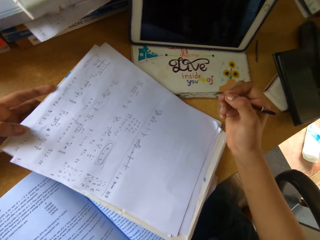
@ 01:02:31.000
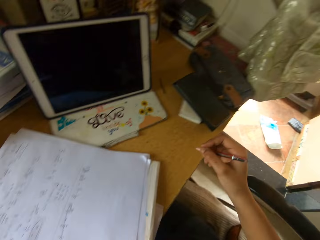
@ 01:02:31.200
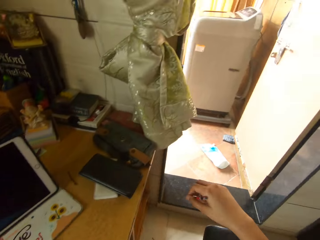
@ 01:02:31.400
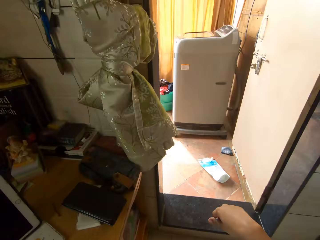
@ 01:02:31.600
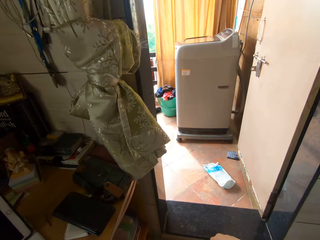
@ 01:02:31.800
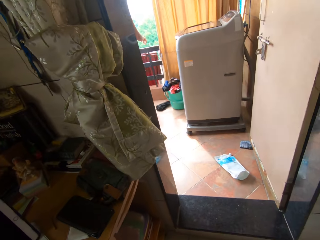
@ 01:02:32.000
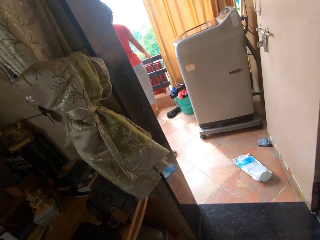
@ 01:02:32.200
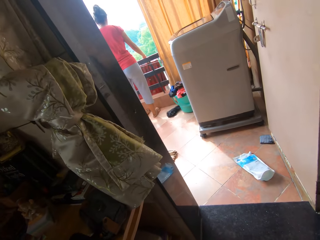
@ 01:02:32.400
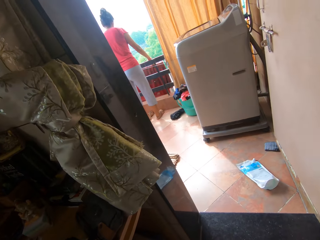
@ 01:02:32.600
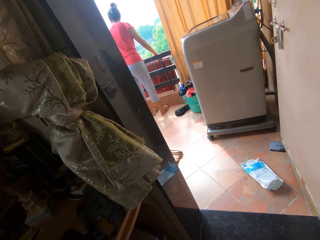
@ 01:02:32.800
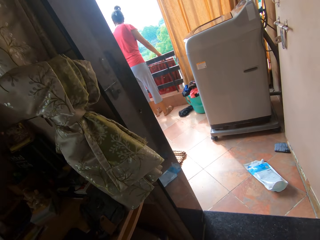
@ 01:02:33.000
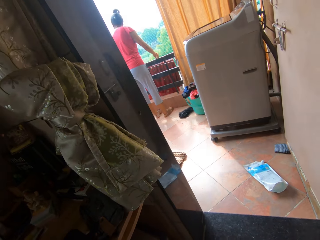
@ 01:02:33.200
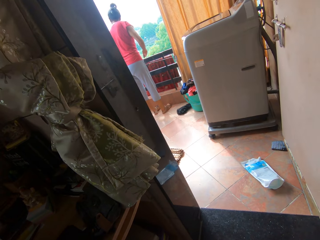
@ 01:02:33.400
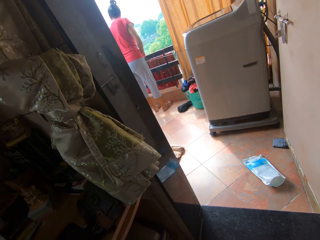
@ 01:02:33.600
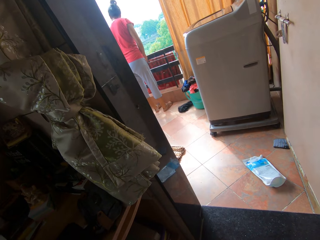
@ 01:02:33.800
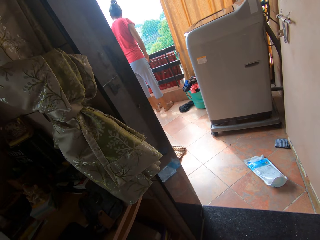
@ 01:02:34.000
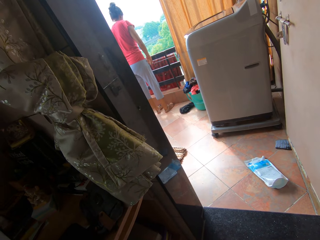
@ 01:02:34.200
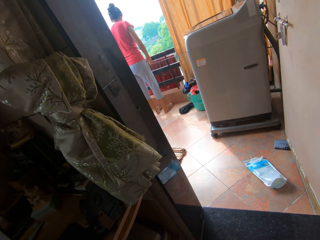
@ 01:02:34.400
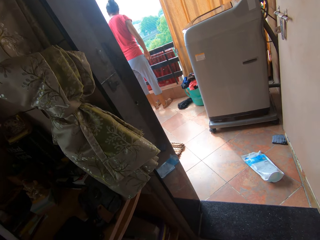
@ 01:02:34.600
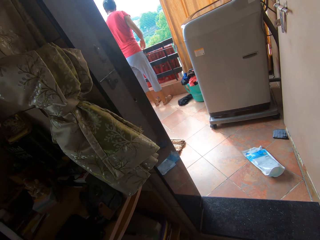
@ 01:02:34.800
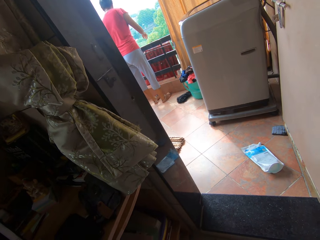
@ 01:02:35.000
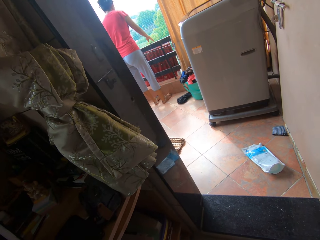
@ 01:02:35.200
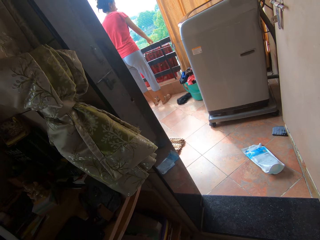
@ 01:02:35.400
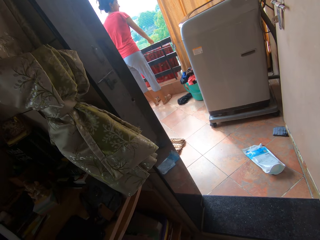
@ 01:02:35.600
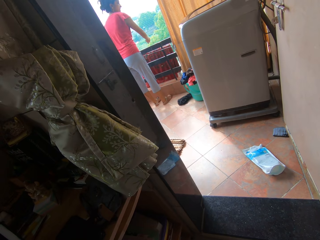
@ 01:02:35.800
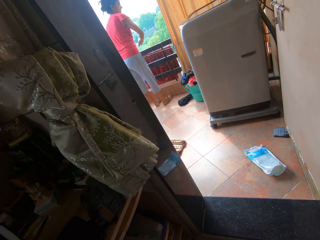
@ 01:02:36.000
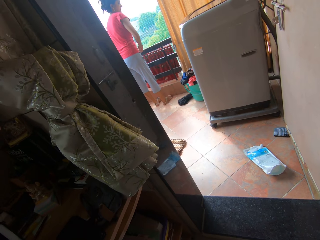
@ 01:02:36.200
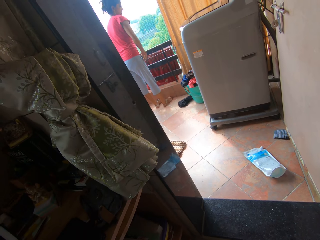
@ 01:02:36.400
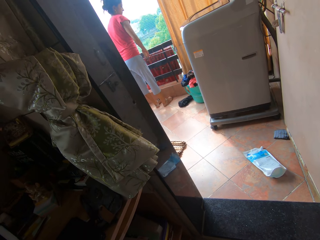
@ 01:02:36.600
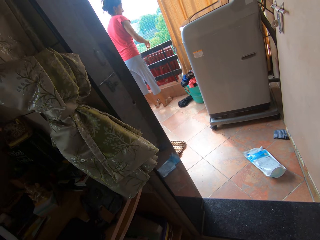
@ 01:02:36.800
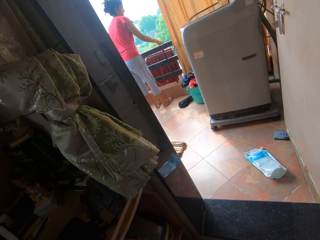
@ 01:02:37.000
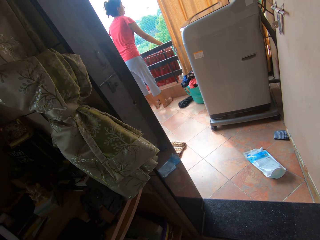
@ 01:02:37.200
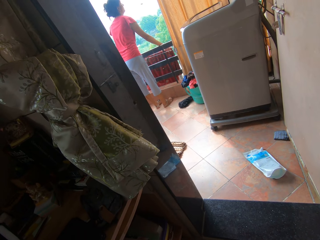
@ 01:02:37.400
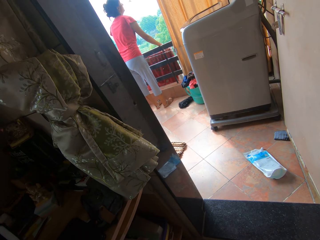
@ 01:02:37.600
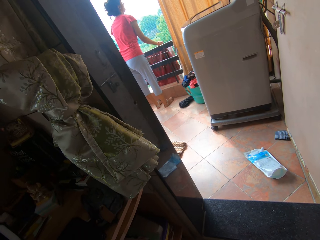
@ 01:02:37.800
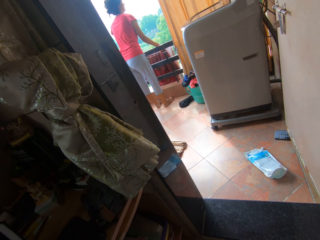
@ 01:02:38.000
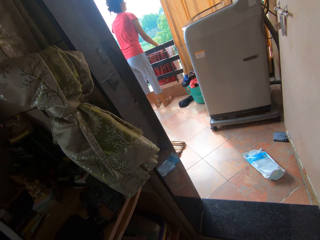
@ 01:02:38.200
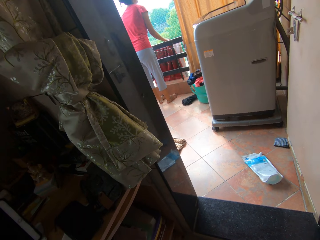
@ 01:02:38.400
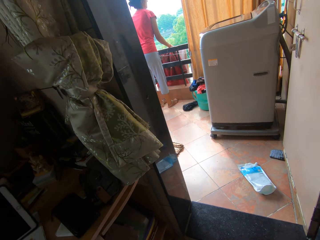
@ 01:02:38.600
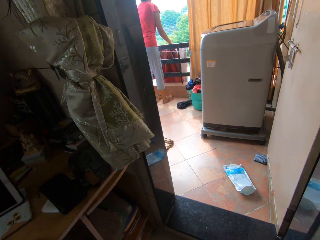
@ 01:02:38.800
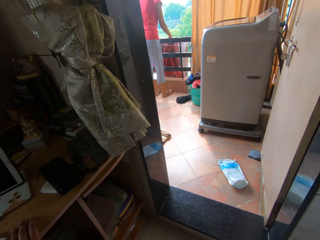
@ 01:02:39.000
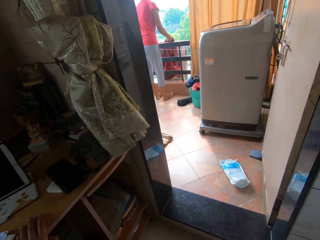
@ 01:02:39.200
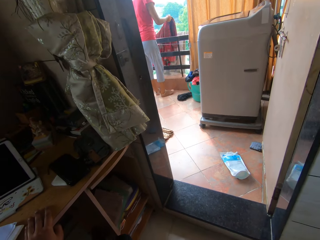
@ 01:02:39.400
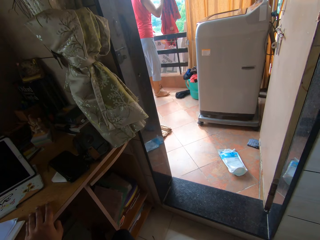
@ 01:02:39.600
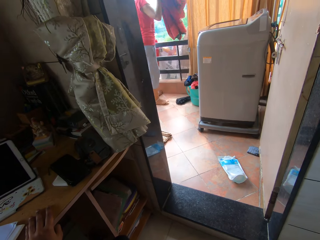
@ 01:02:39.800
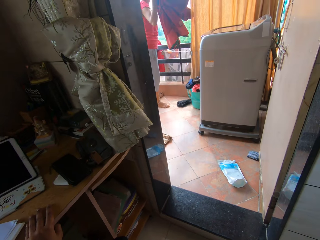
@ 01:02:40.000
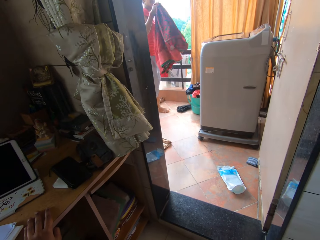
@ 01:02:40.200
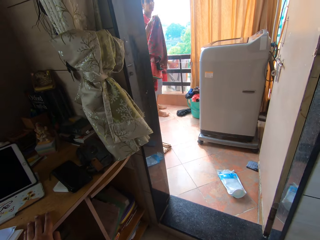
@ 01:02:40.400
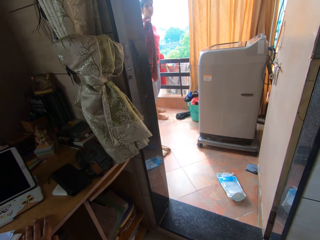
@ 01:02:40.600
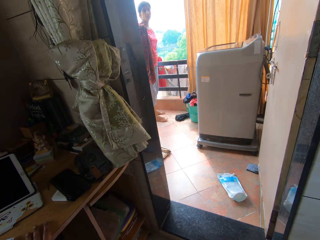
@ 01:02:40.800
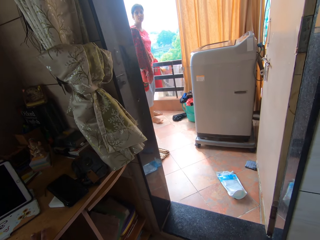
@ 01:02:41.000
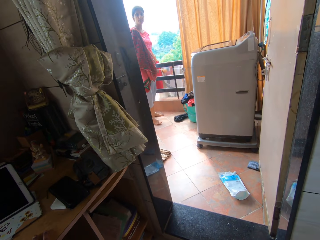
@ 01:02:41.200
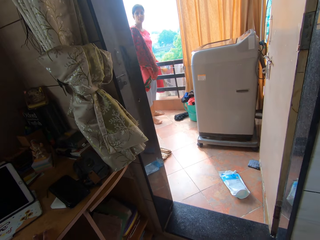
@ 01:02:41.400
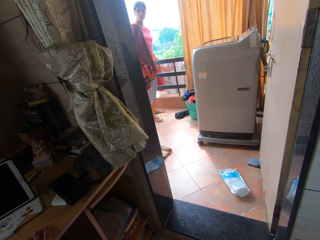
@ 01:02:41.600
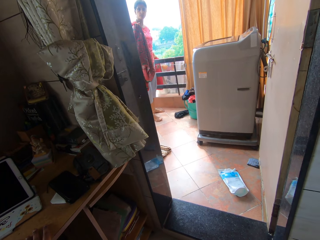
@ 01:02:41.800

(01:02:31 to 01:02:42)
The camera wearer looks around.

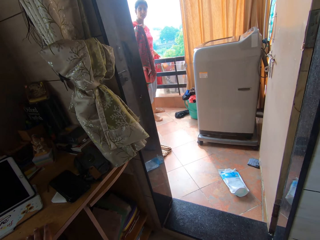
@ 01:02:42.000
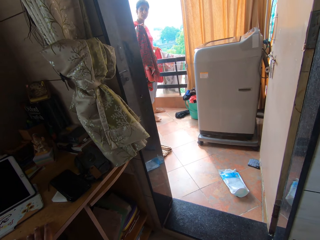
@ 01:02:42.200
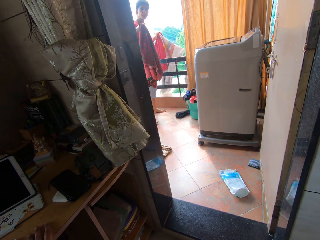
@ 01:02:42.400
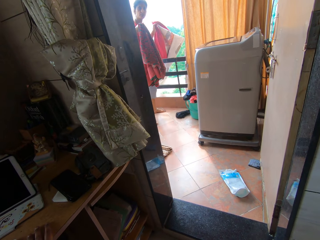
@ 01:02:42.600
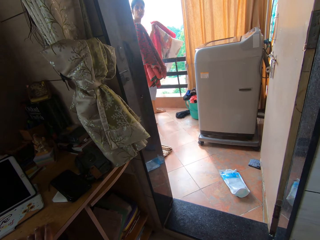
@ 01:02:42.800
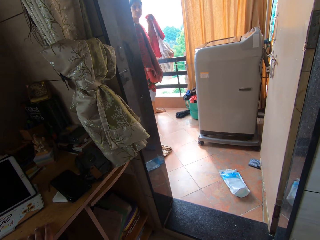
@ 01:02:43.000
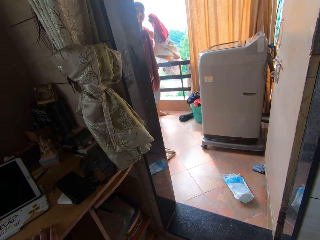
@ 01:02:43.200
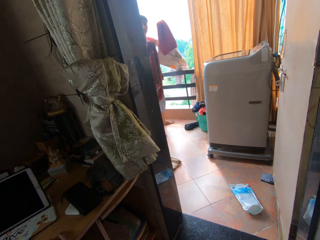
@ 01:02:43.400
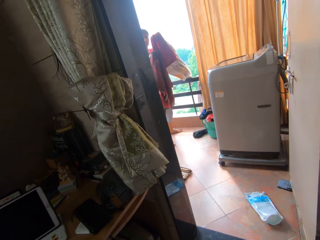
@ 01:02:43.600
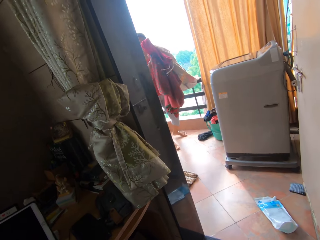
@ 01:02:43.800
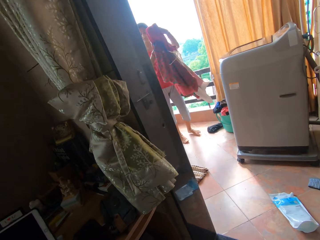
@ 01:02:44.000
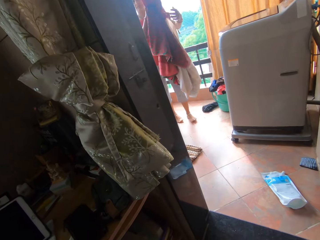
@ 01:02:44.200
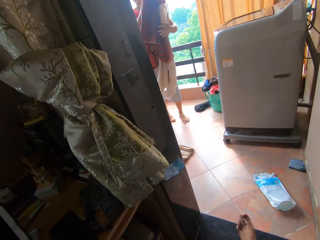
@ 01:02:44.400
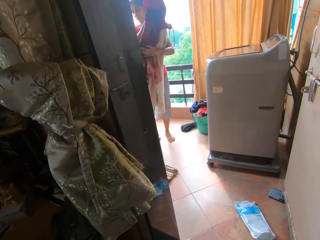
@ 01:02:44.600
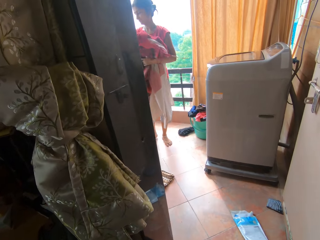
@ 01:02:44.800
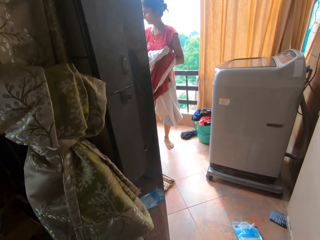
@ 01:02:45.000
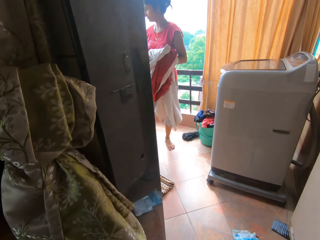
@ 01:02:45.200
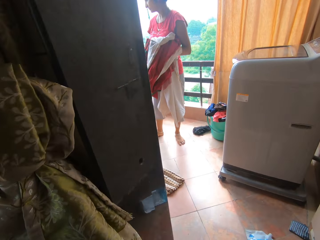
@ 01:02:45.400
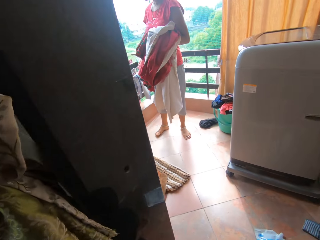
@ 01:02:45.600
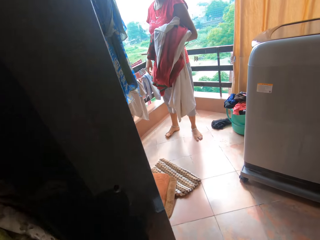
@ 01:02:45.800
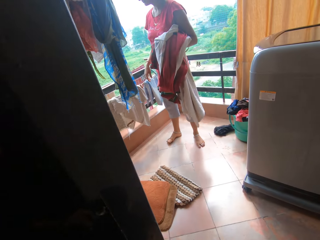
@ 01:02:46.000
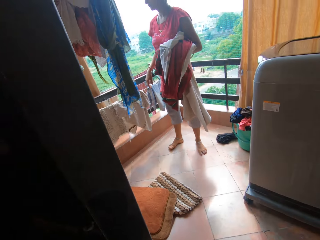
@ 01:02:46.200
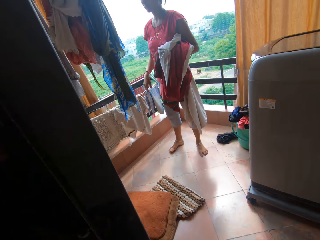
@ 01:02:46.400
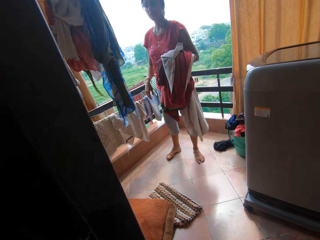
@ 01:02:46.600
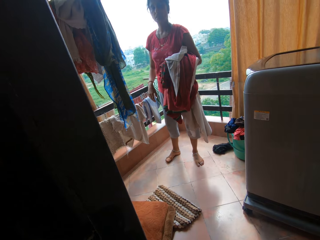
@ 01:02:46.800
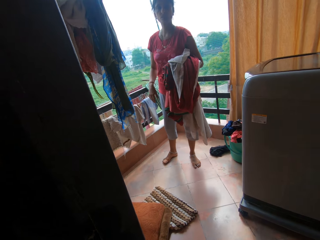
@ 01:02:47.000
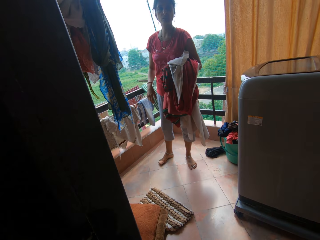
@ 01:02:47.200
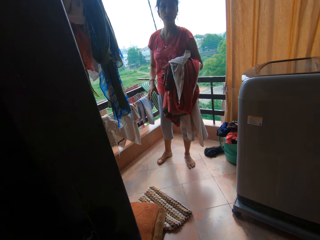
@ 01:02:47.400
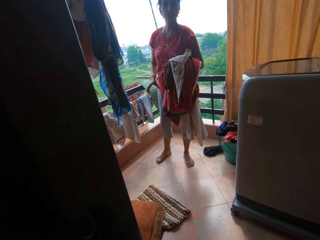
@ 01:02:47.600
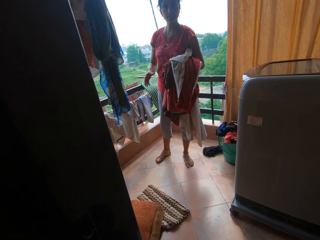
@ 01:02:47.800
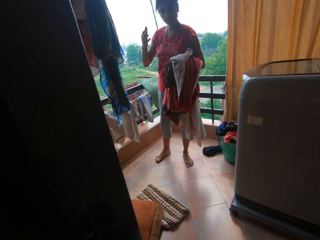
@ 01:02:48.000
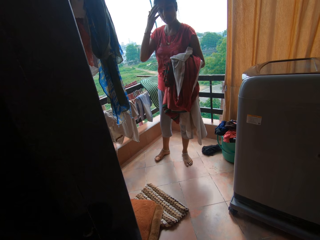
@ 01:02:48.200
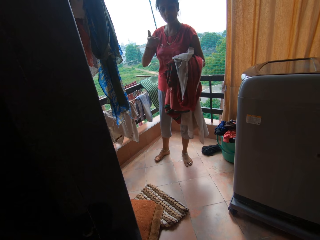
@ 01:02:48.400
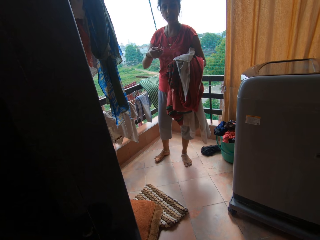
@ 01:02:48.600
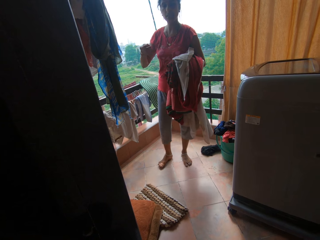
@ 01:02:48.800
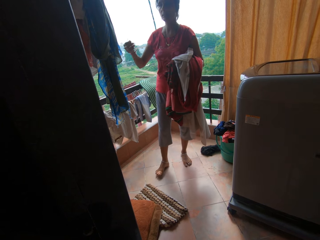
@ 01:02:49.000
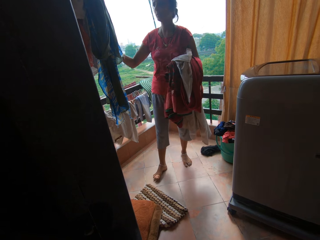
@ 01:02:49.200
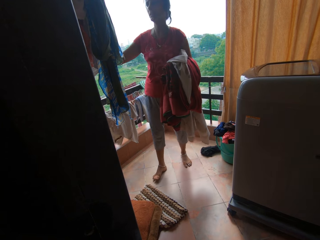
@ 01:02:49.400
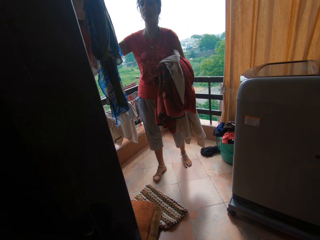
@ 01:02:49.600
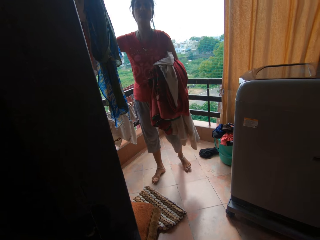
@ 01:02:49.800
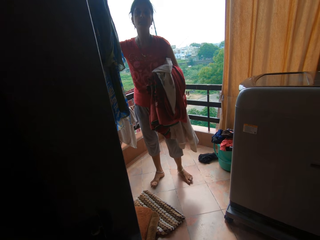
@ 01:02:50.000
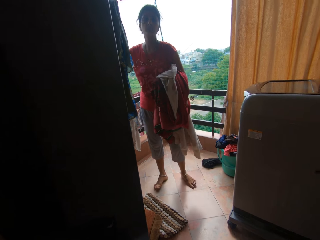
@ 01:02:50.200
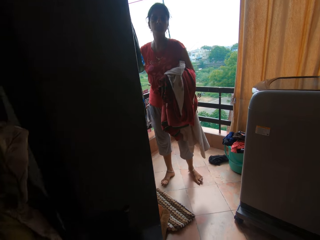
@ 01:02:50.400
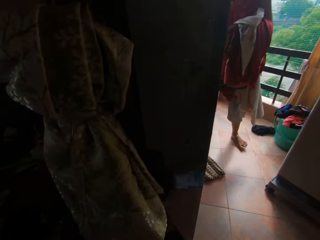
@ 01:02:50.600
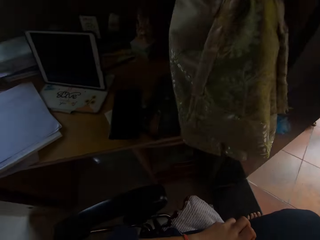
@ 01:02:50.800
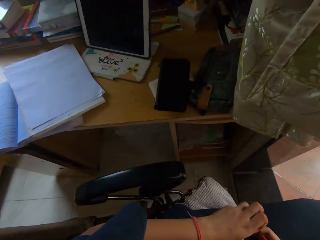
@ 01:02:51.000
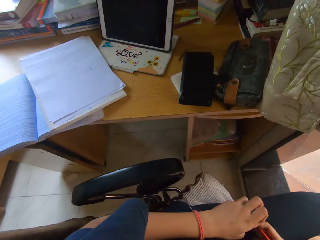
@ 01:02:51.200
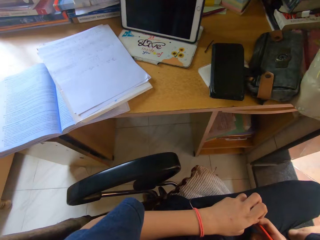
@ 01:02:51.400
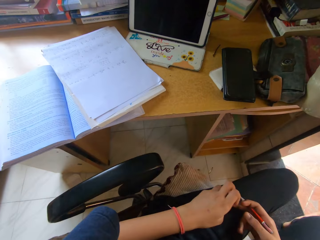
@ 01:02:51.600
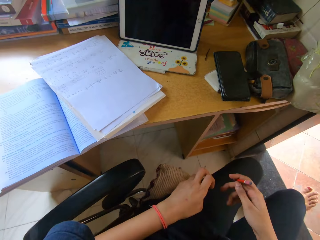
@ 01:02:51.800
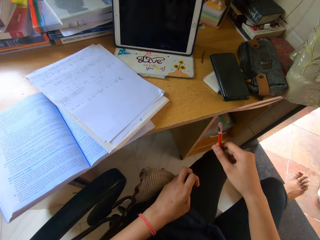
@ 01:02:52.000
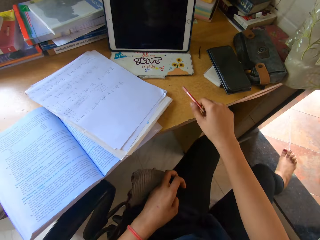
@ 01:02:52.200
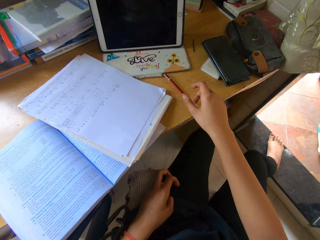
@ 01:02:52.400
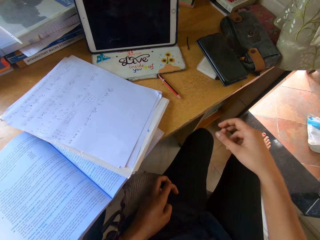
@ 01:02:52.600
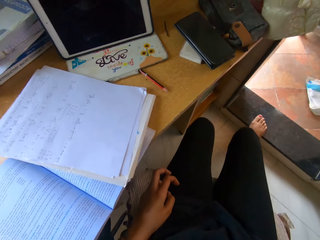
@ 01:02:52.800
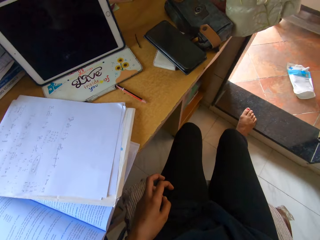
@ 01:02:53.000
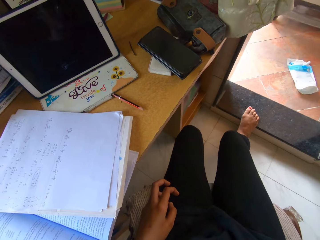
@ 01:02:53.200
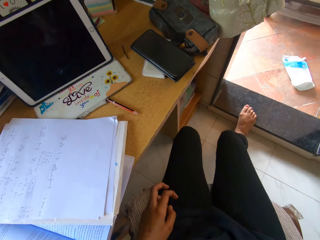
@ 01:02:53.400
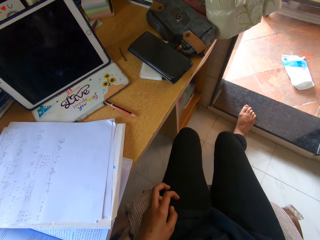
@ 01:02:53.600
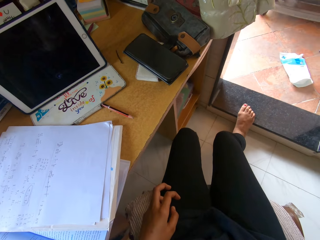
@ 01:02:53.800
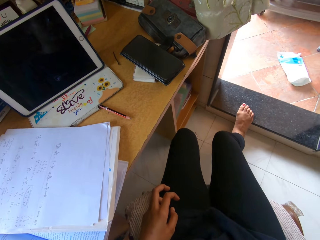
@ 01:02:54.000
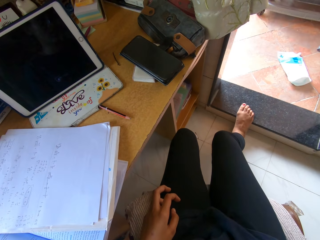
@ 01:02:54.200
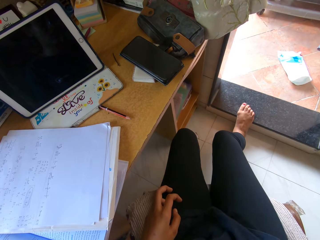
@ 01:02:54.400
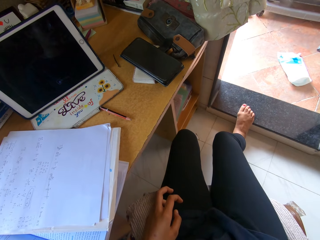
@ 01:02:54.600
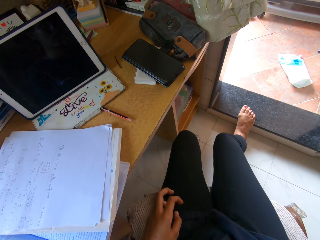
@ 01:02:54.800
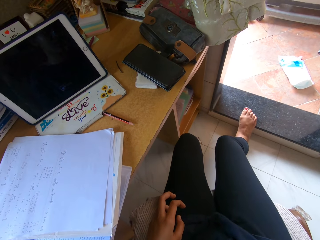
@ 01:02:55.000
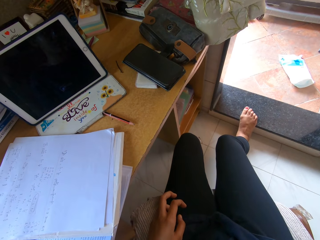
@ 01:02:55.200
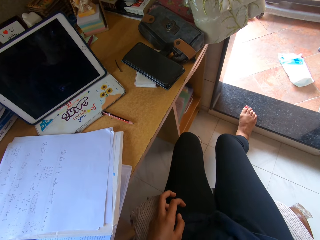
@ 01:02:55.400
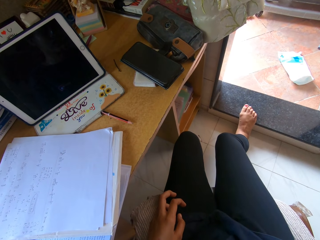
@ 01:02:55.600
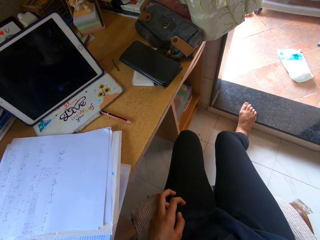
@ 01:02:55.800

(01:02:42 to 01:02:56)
The camera wearer walks around. They look around. They look around again. They place a pencil on the table.
